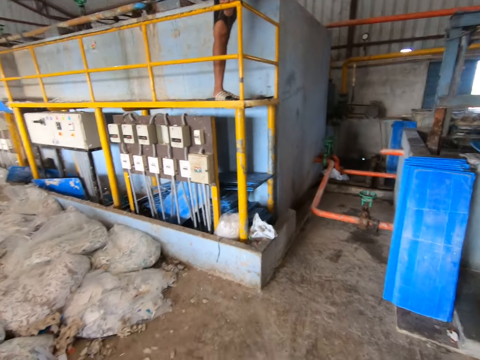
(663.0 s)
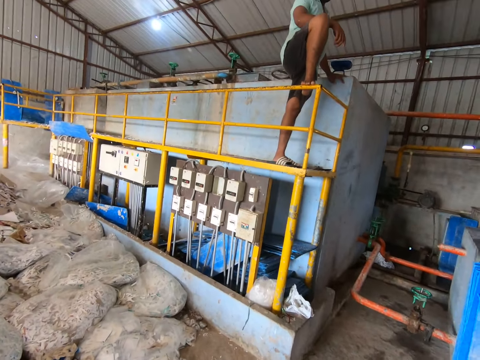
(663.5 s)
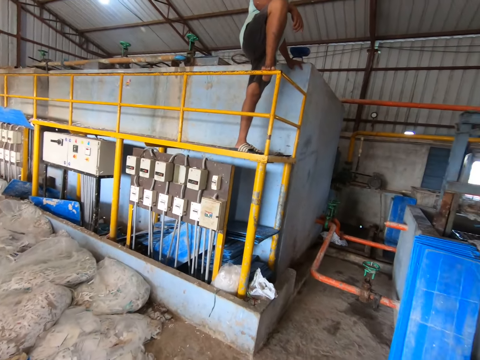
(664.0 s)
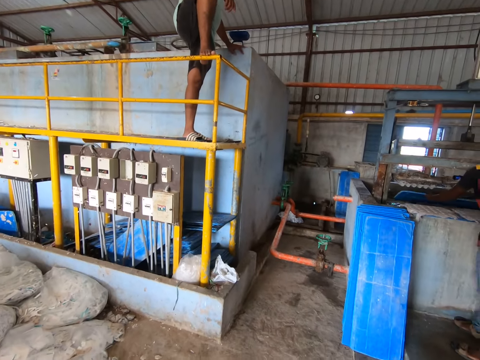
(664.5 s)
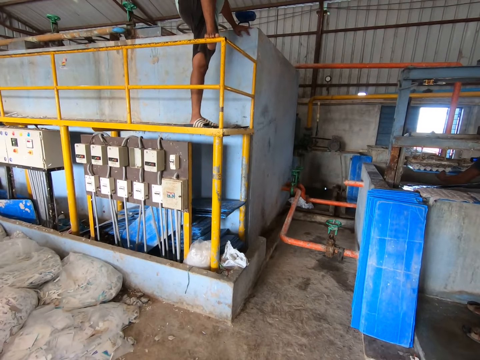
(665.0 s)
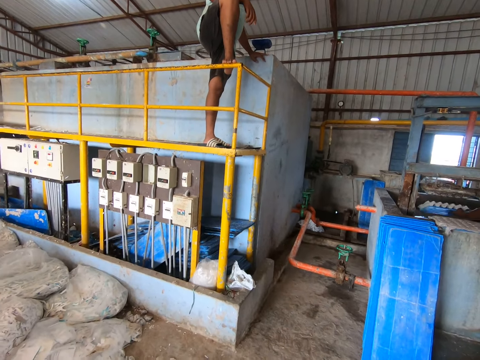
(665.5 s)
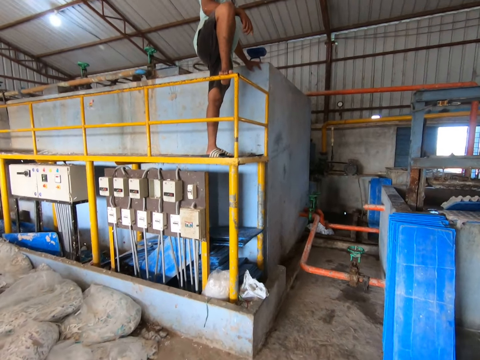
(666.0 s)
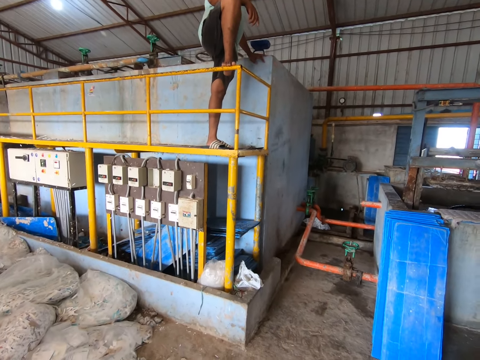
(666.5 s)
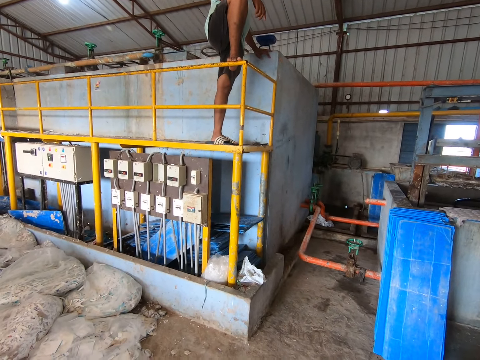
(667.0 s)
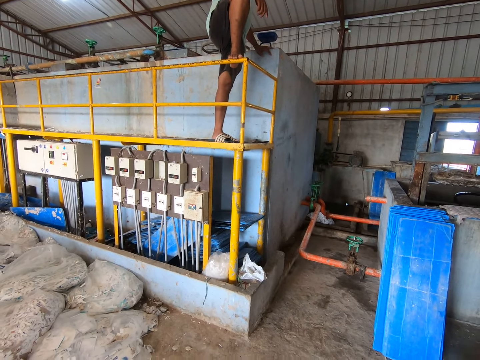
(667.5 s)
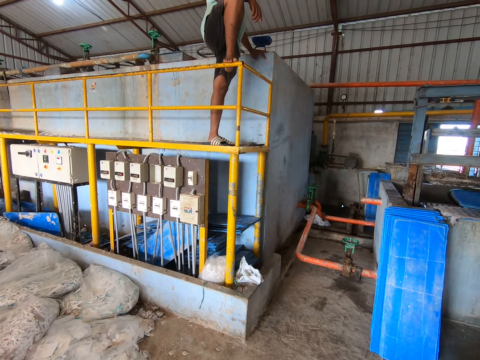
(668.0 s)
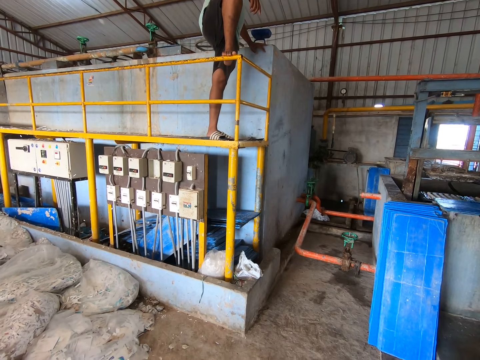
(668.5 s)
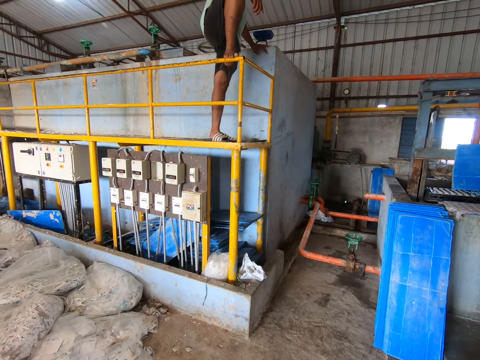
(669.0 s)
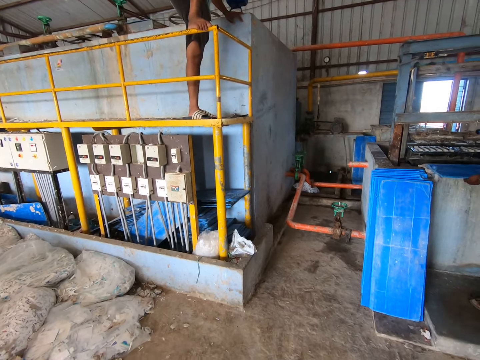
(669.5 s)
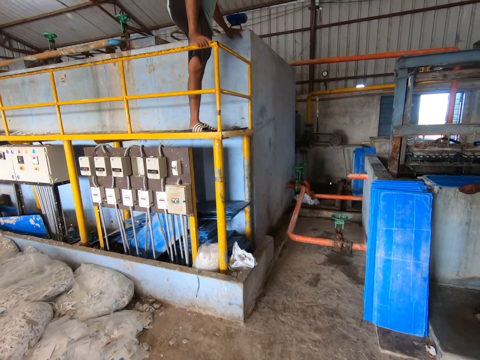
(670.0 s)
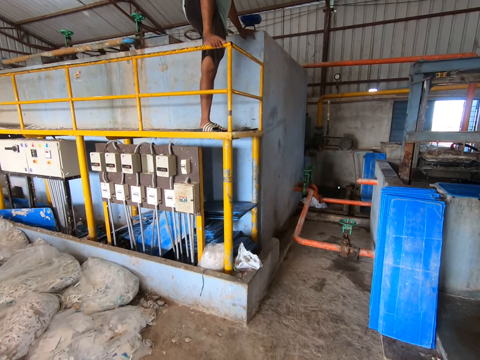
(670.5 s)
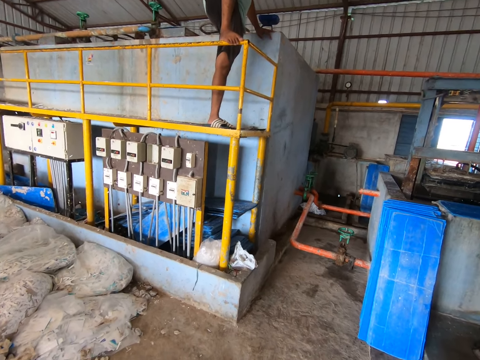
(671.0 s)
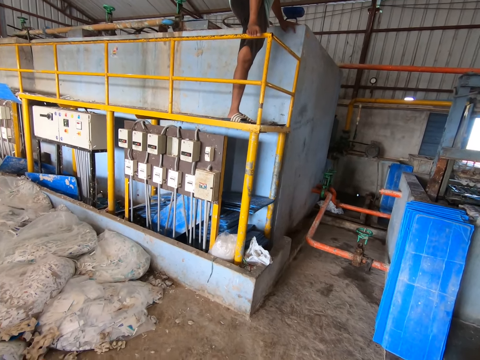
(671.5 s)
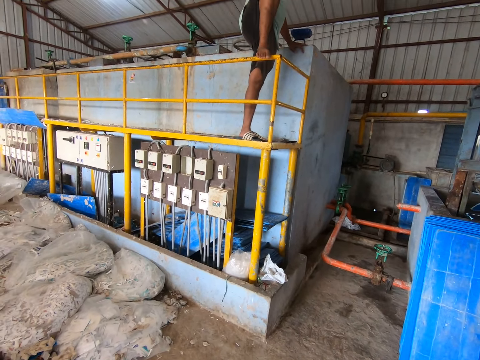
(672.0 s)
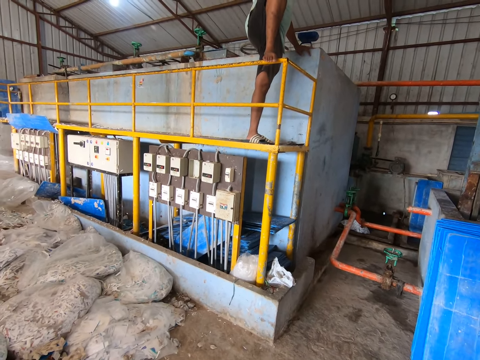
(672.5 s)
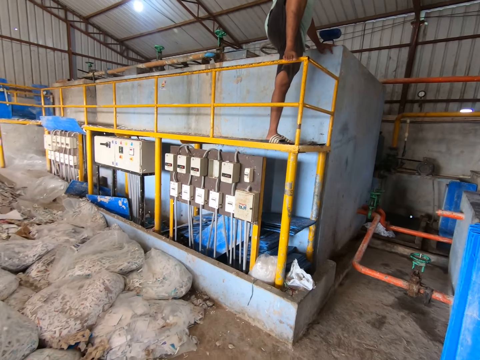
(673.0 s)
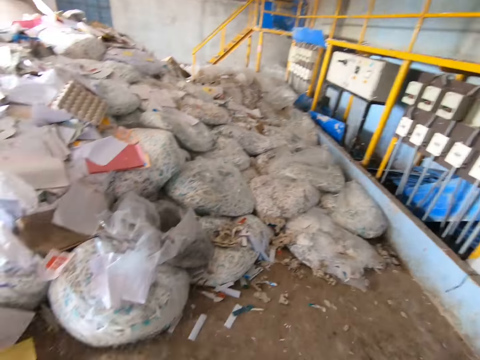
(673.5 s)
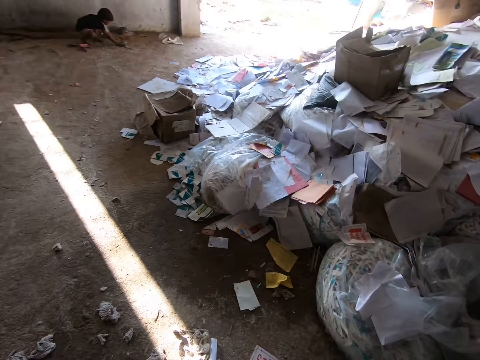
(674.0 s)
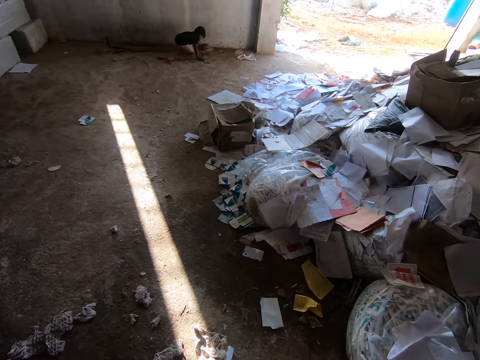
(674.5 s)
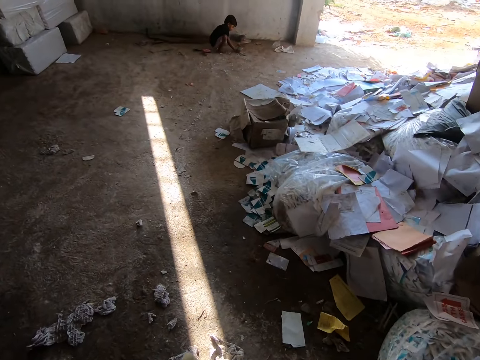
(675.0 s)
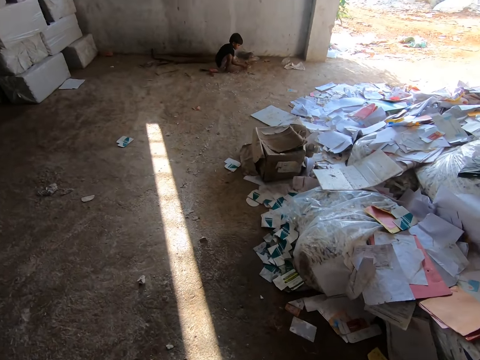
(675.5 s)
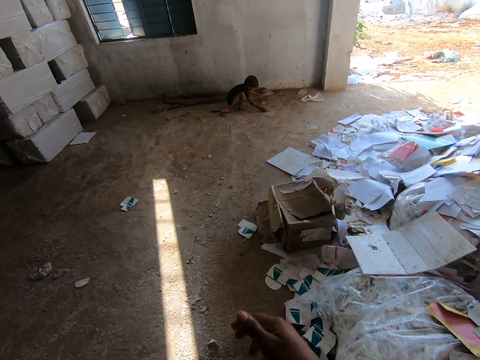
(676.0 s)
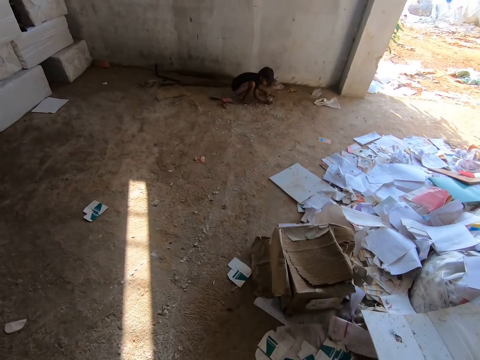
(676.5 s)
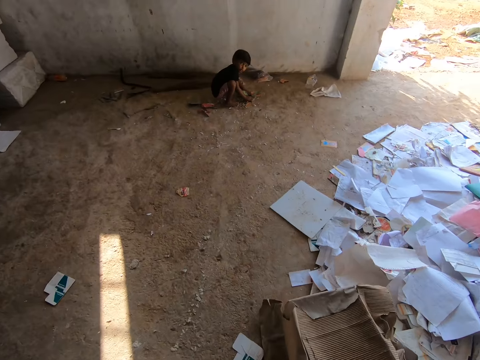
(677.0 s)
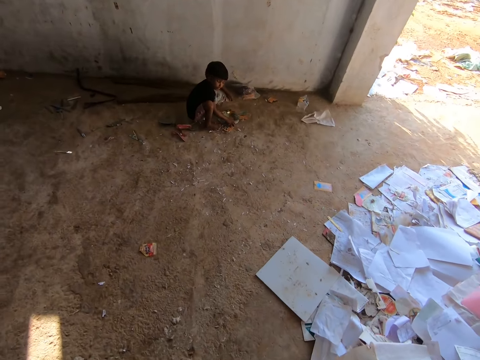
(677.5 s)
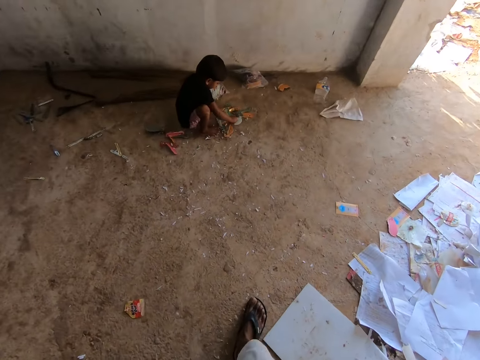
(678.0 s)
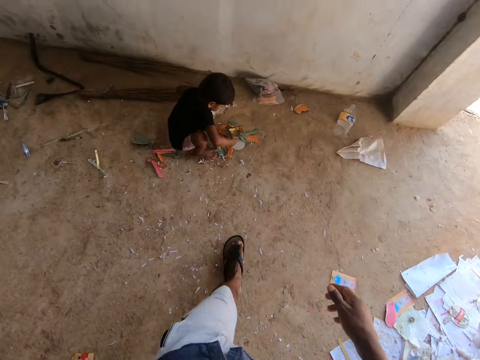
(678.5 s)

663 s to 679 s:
A man takes a tray and some paper crates from the fourdrinier machine with both hands. The man drops the tray on the fourdrinier machine with his hands. The man flips the tray on the fourdrinier machine with both hands. The camera wearer looks at raw materials. They interact with a boy. They look at the boy. They lower a hand. The boy plays with some papers on the floor with both hands. The camera wearer speaks to the boy.

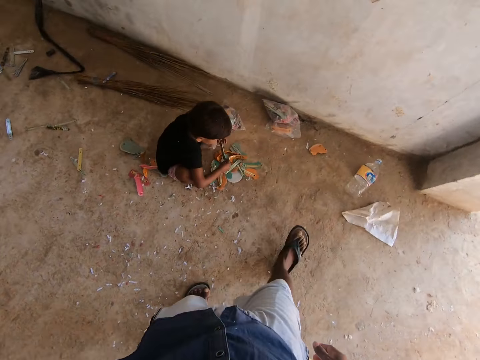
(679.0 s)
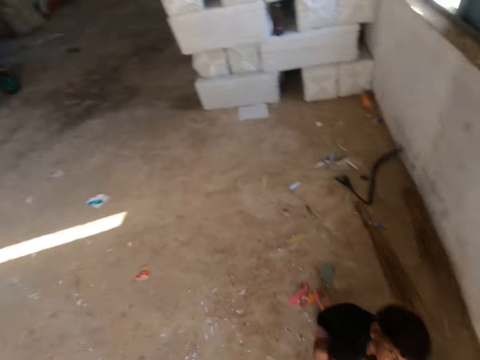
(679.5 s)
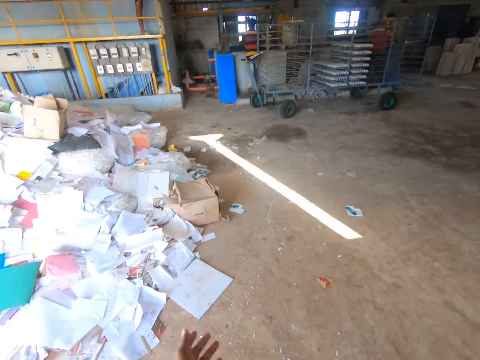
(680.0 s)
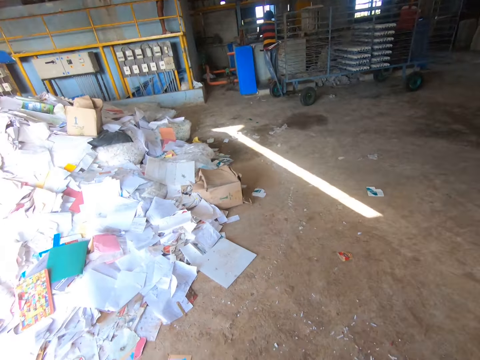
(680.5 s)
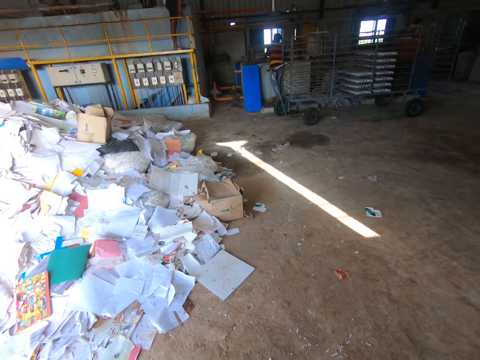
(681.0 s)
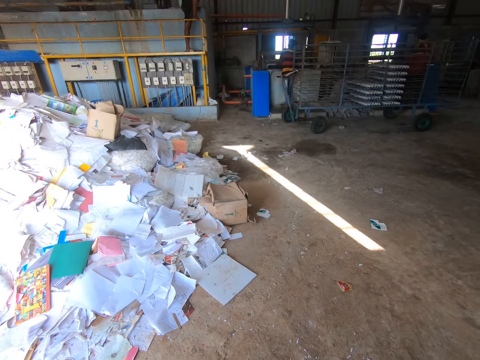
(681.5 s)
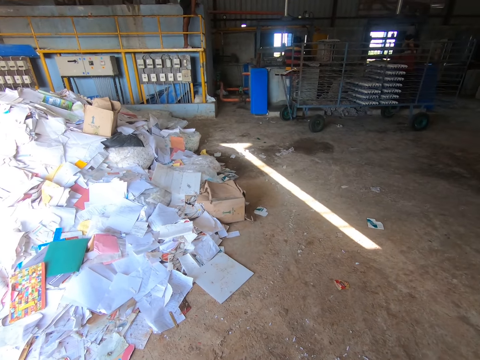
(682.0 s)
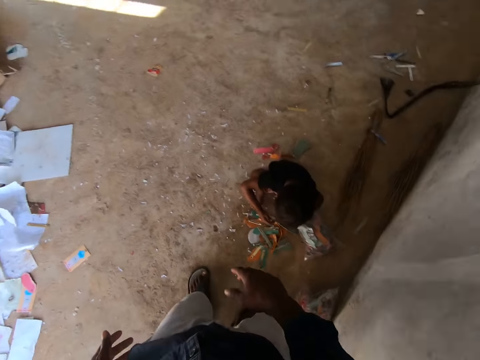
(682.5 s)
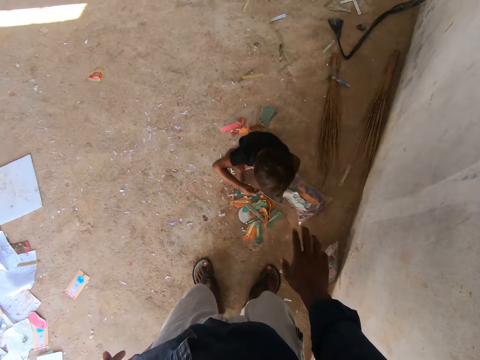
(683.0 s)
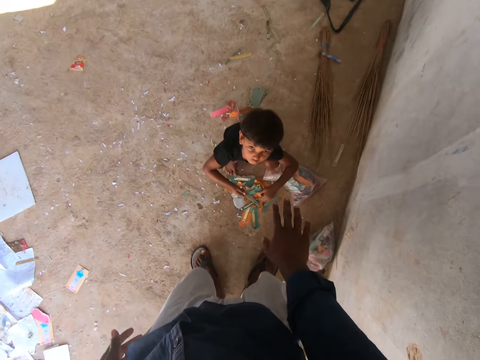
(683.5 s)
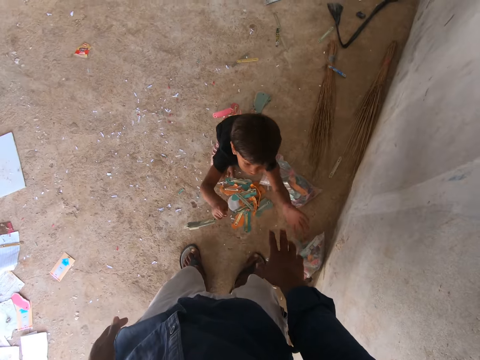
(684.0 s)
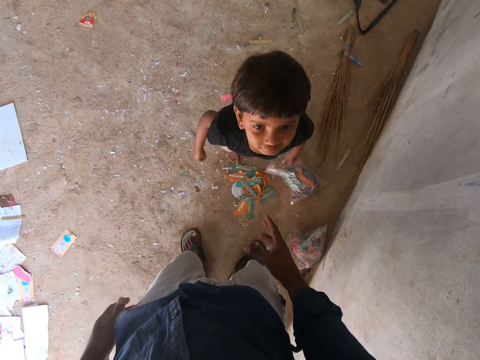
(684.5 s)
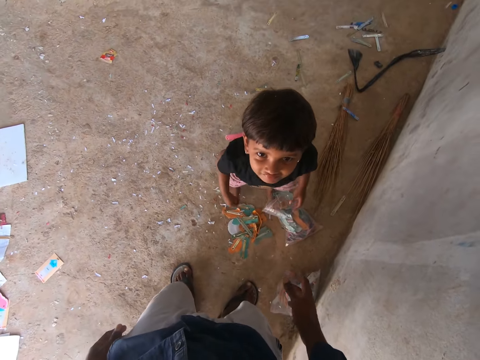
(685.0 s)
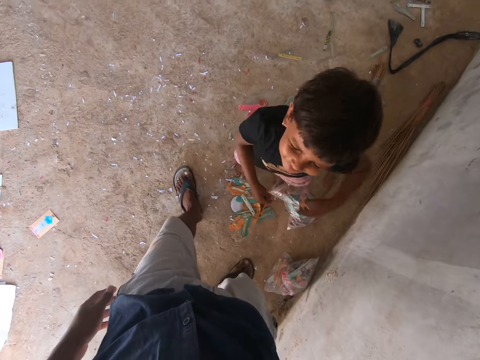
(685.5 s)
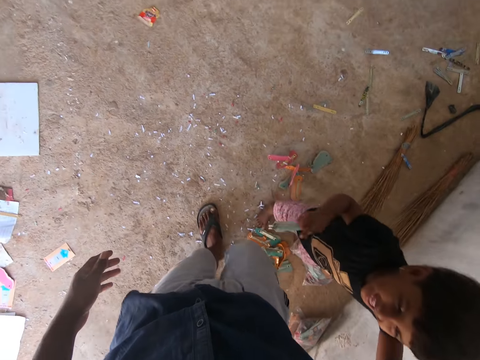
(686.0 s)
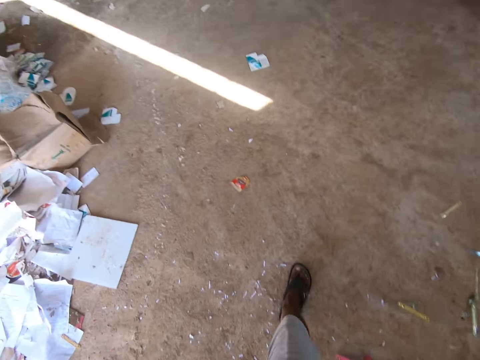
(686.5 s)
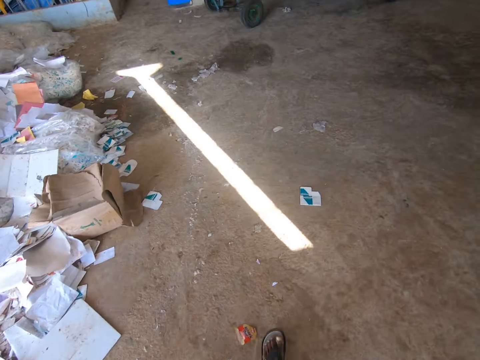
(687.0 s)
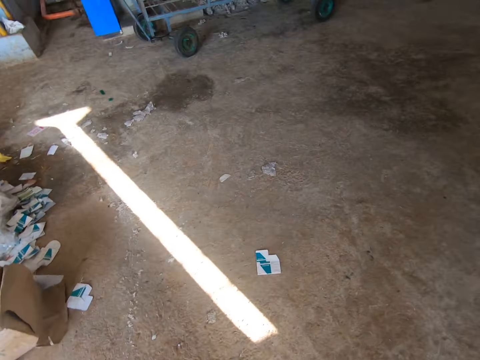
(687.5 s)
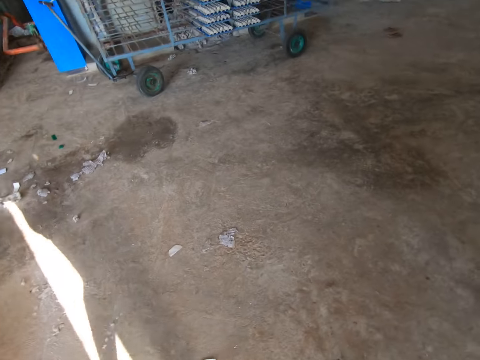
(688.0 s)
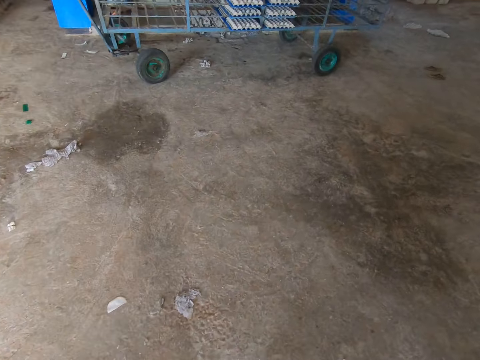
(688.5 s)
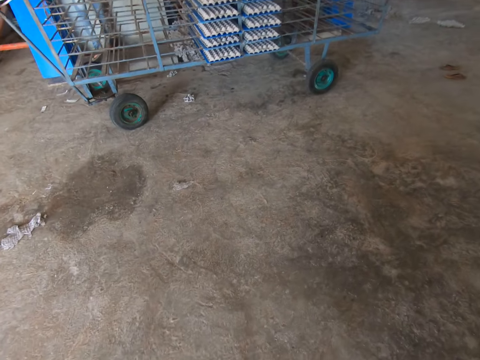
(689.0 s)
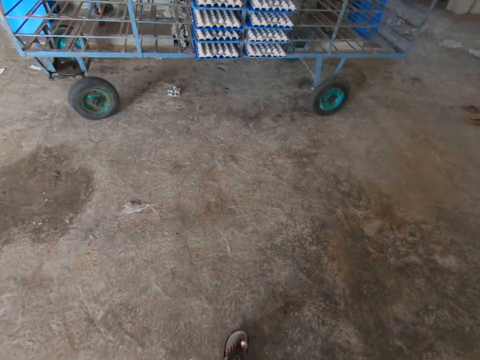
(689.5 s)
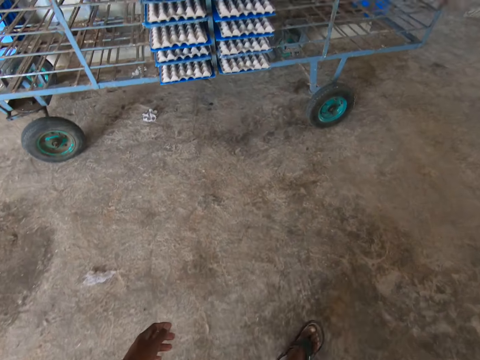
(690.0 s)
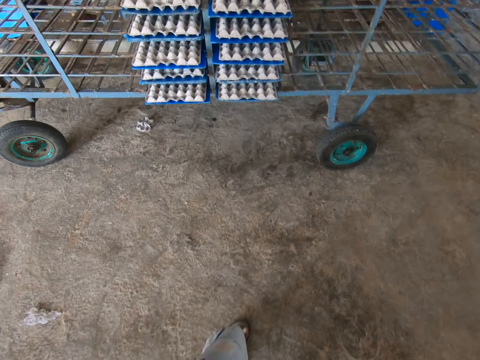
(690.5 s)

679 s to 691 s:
The camera wearer moves towards a child. They interact with a man. They call out. Another man carries the tray and the paper crates from the fourdrinier machine with both hands. The camera wearer looks at the child. They converse with the child. They play with the child. They walk towards a recycling machine.
